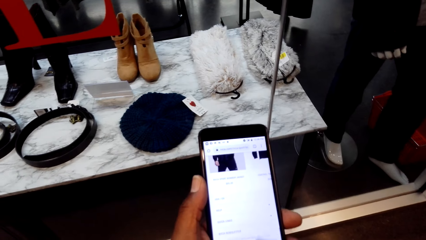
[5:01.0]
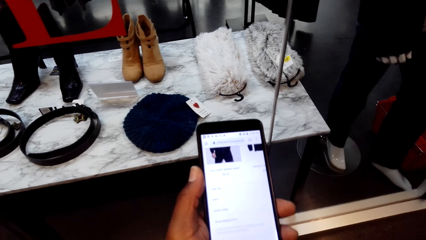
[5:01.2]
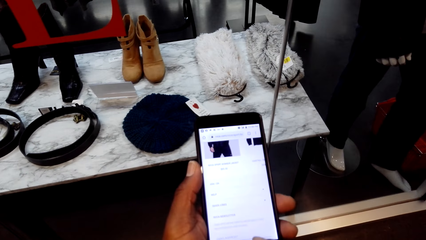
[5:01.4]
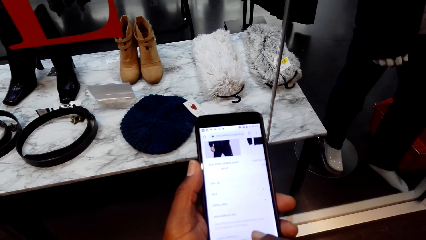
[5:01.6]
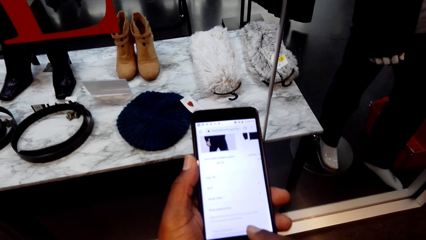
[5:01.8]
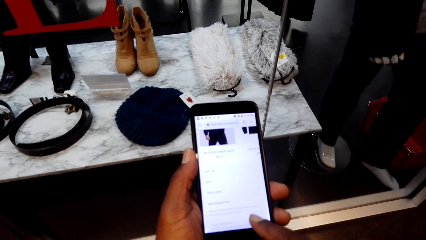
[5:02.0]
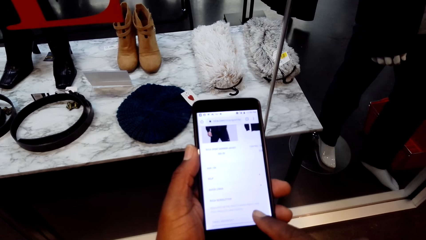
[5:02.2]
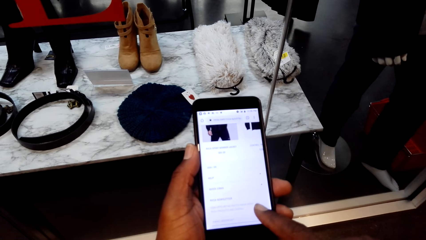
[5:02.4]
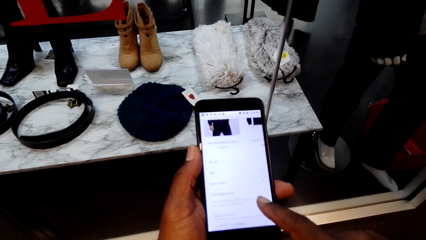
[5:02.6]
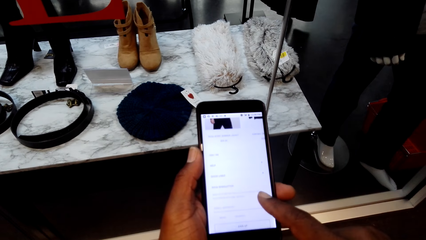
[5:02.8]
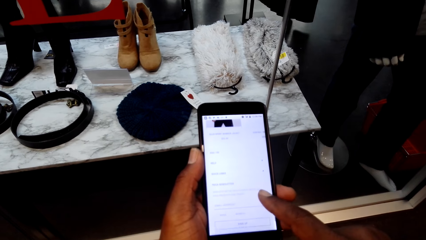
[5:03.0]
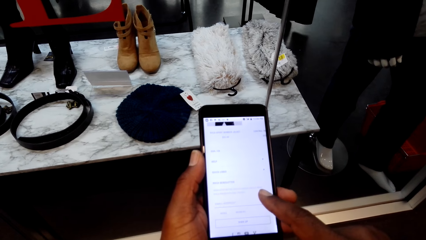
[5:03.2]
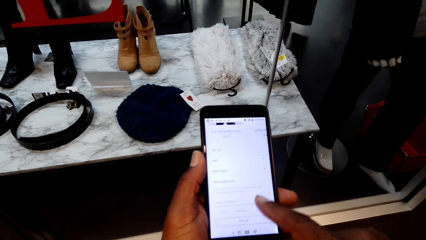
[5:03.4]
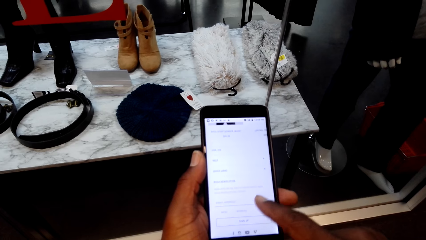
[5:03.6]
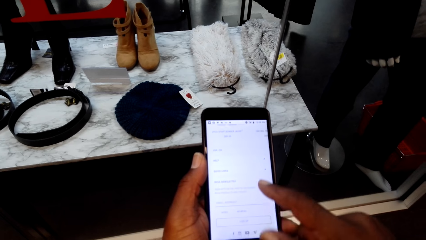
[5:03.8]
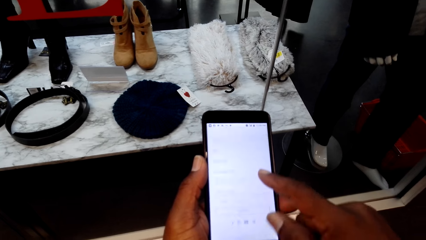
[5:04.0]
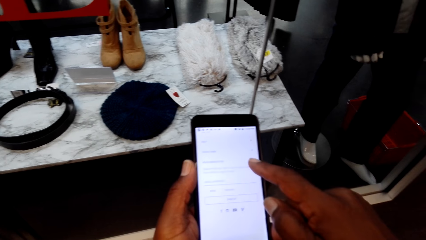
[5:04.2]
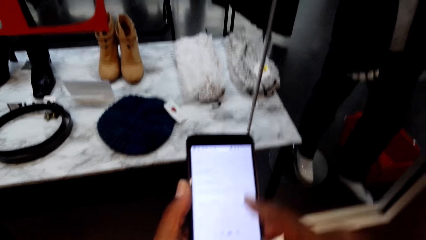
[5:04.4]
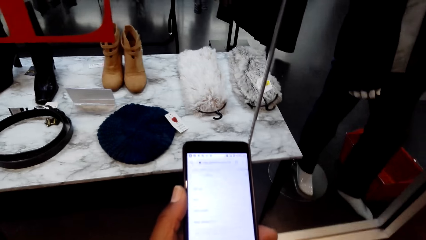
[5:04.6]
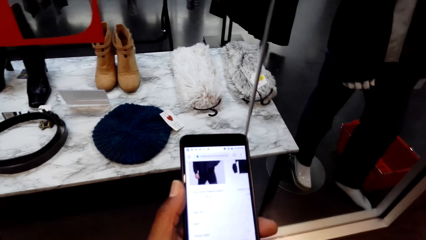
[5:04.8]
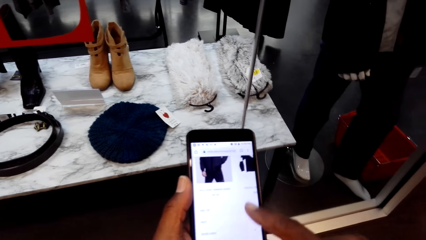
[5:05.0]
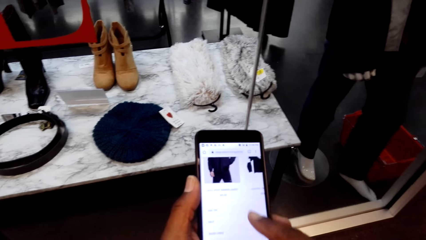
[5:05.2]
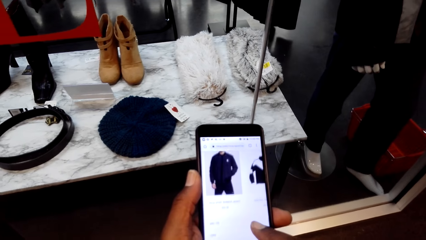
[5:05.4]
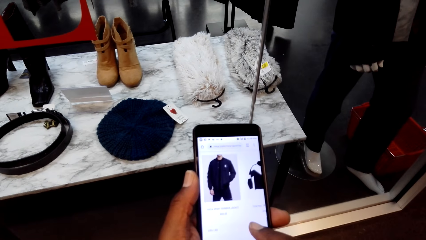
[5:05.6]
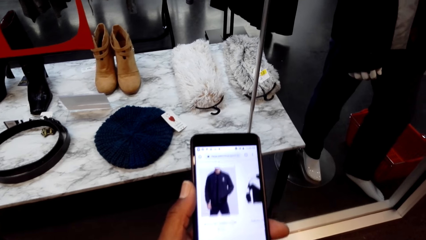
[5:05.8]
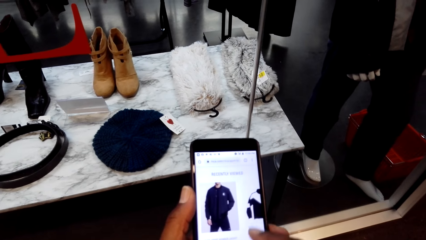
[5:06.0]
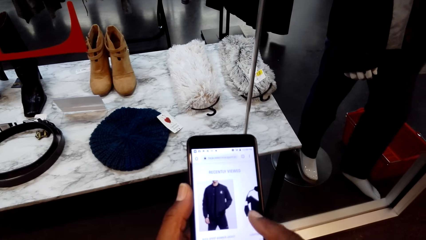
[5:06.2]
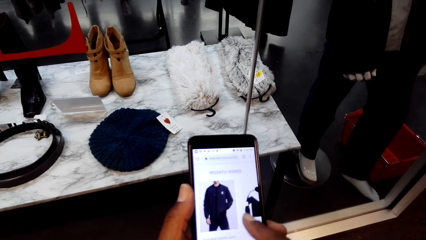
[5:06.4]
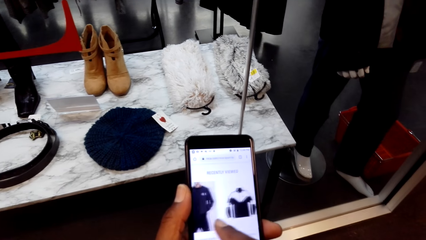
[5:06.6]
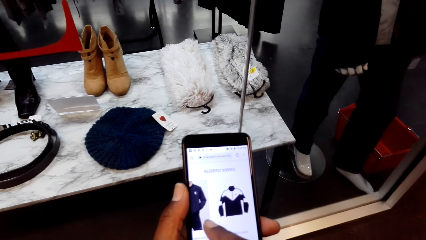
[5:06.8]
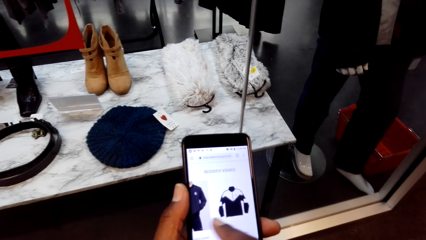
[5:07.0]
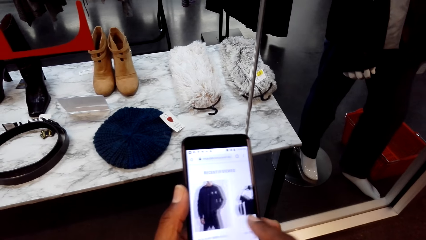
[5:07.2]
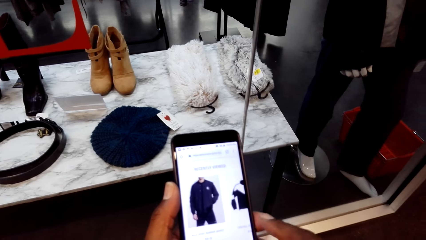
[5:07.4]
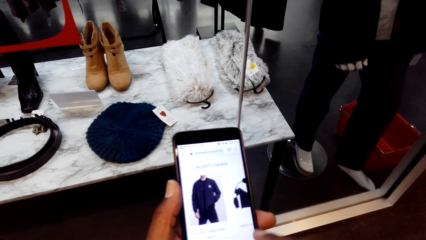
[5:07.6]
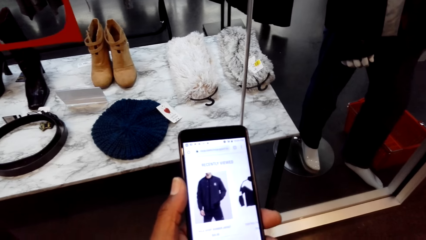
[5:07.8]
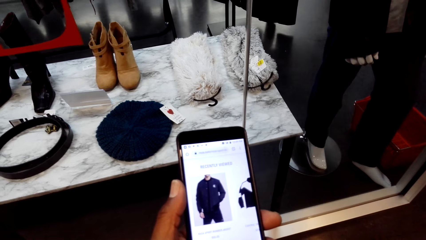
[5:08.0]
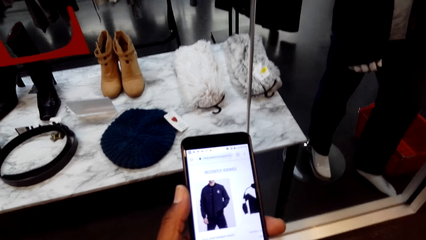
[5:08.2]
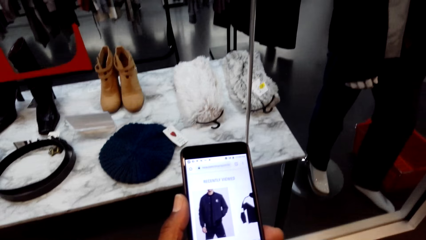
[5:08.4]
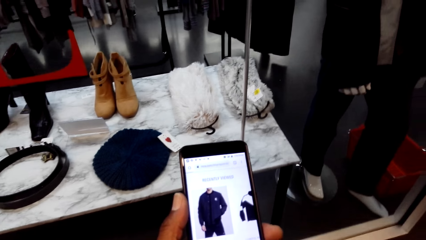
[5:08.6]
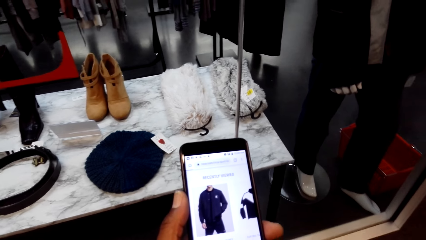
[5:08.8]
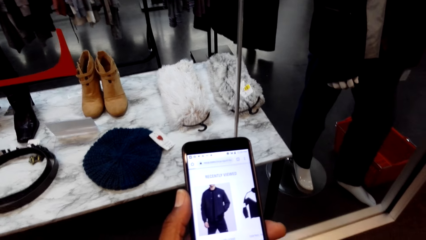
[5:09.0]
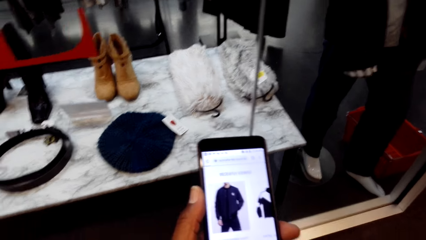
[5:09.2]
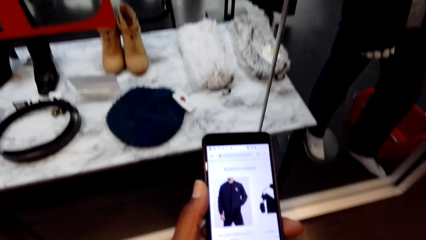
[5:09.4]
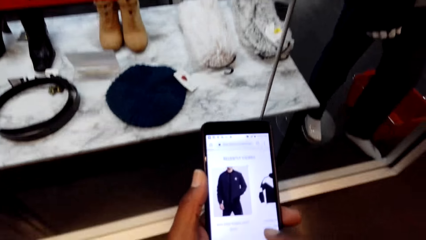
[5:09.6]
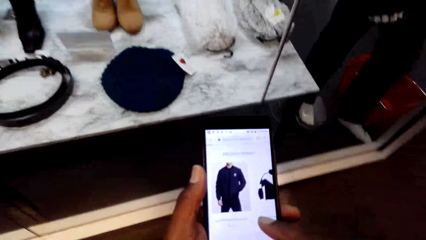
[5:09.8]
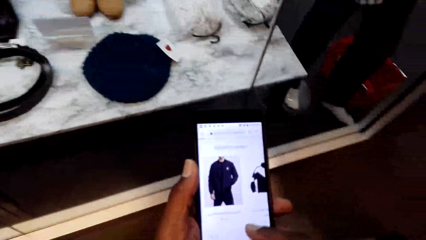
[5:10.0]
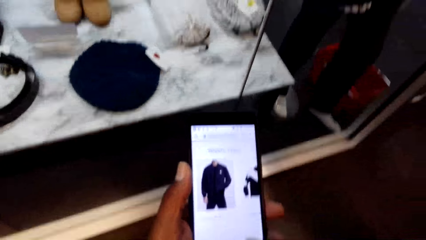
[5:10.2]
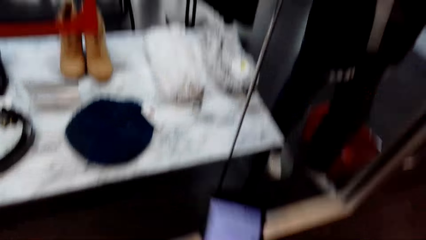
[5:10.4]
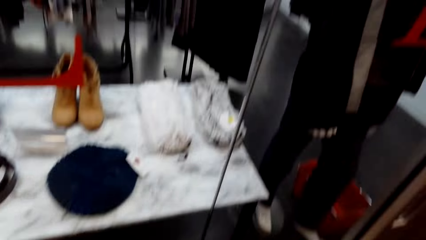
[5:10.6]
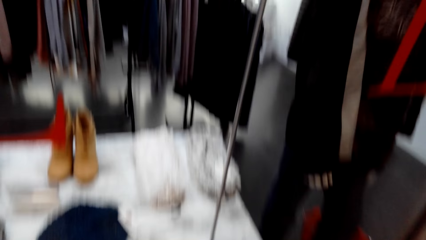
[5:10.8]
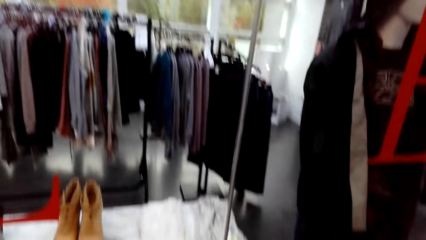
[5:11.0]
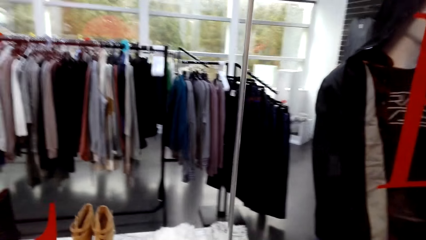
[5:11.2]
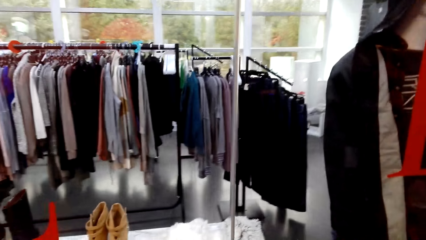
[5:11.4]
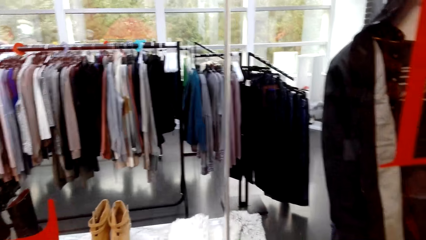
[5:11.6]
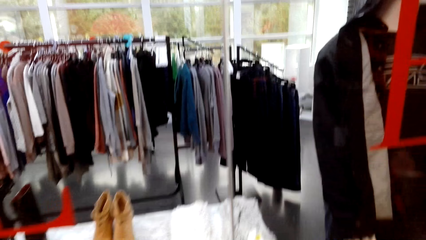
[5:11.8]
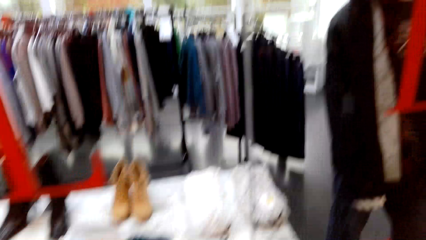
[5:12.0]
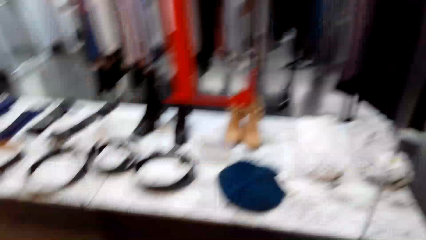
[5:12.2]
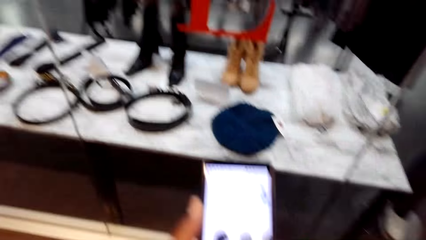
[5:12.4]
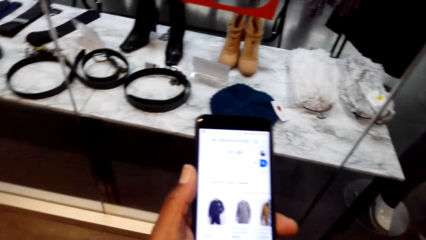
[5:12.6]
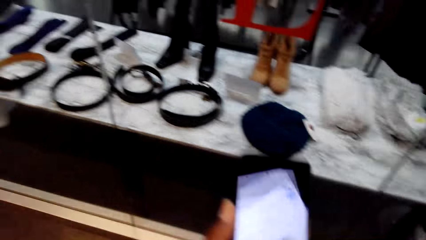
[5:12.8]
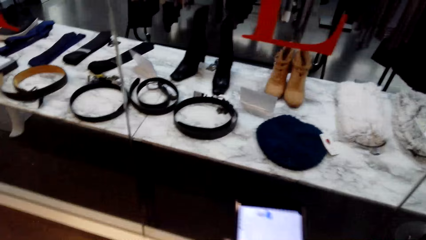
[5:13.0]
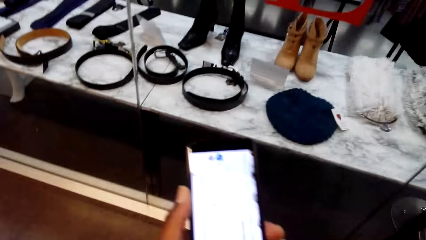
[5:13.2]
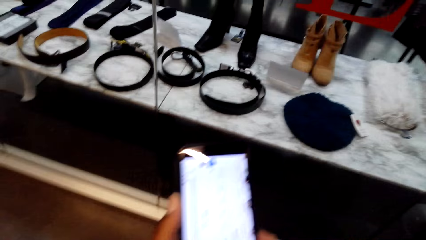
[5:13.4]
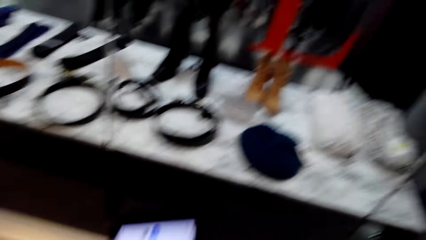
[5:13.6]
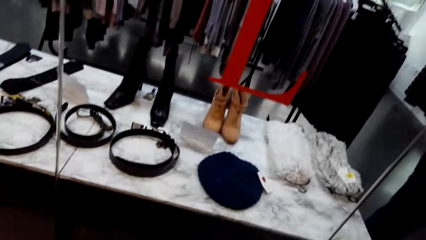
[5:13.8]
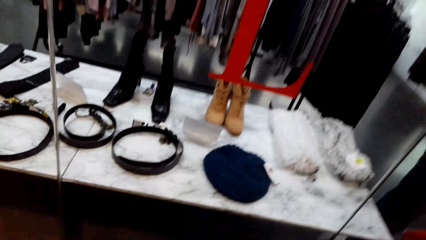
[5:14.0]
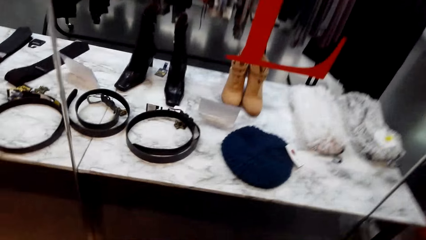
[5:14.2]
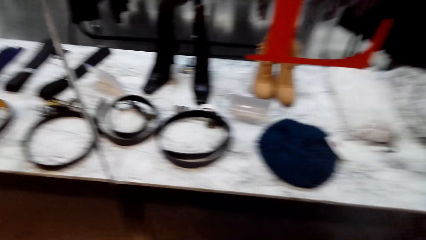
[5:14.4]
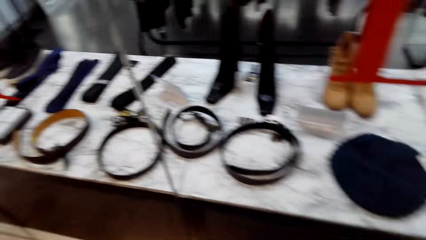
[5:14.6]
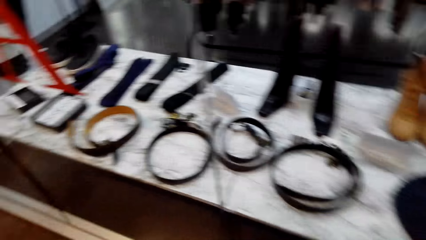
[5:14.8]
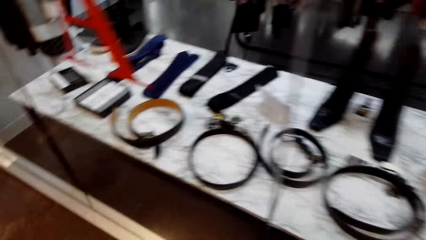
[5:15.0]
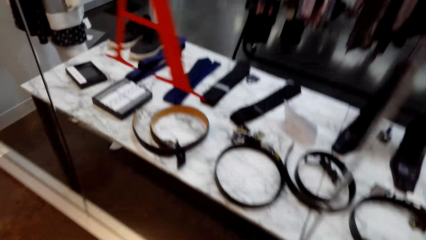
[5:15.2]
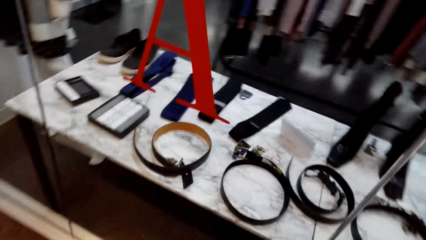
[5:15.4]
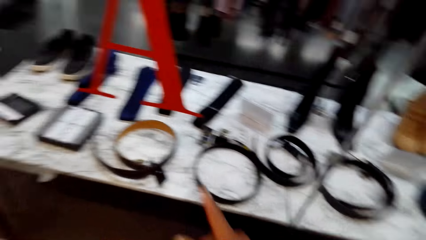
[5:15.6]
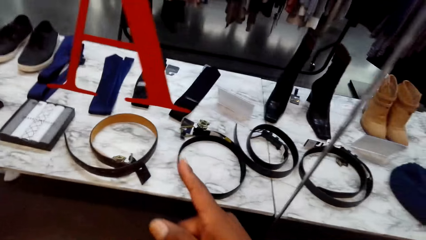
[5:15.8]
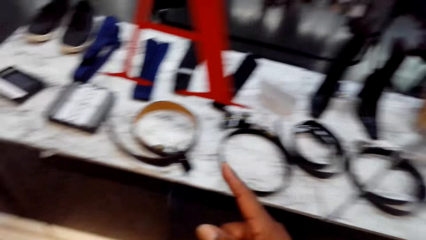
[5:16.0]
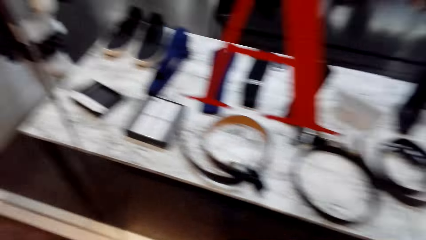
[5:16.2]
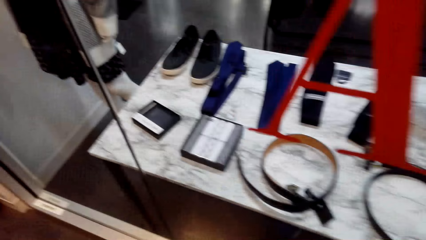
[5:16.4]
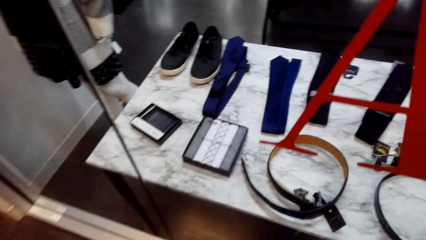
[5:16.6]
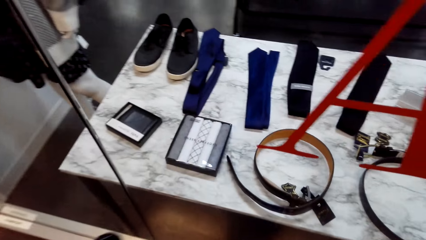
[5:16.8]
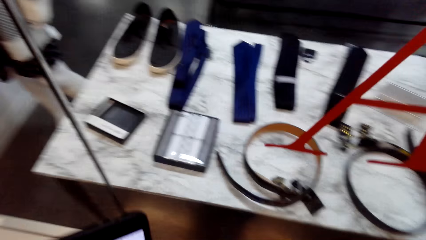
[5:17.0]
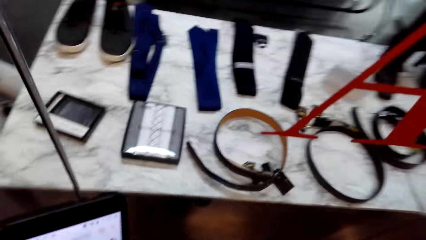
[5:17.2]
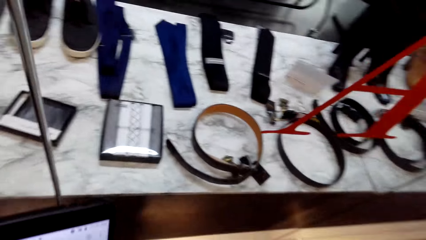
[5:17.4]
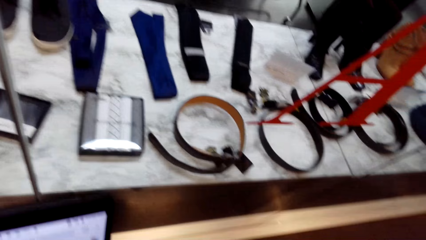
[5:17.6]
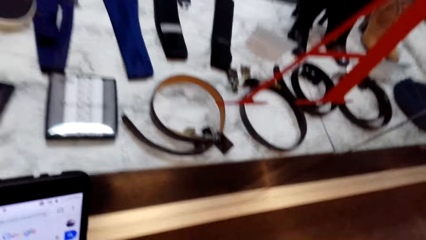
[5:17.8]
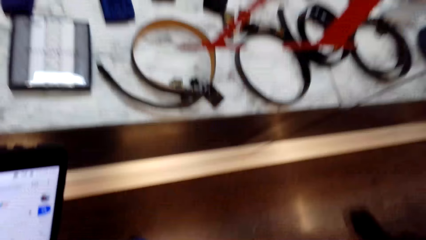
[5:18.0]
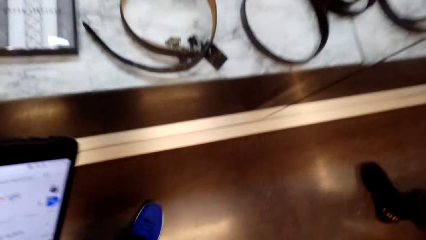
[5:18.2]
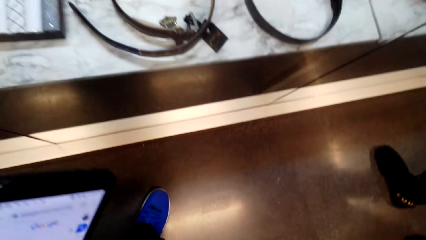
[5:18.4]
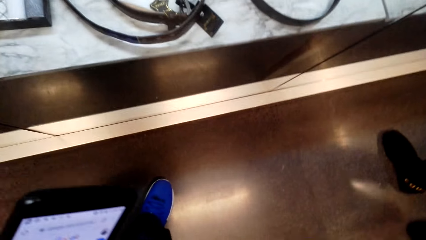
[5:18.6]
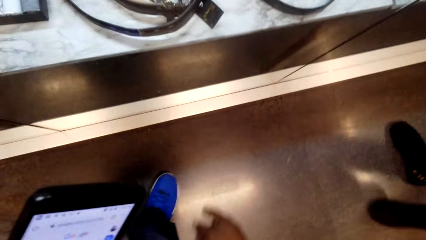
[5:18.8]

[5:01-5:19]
The camera wearer operates a phone. They look in the clothing store. They look around, walk, and speak with gestures.
